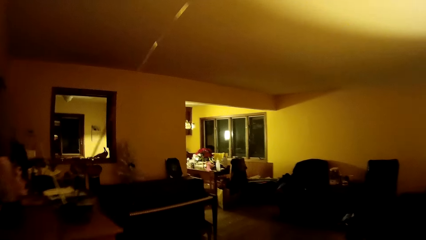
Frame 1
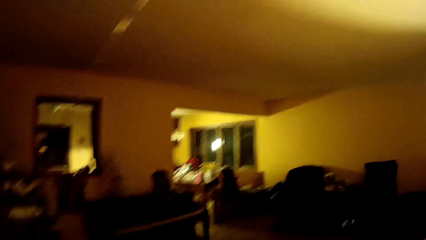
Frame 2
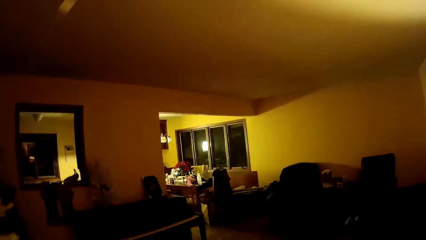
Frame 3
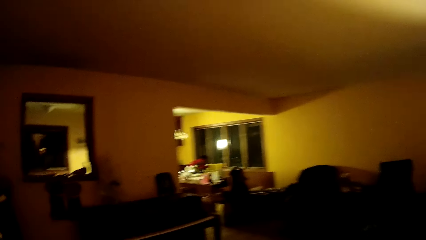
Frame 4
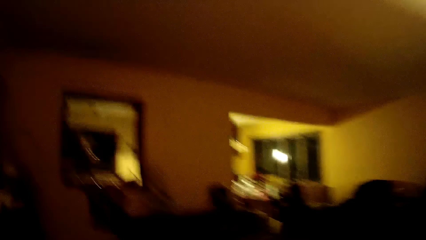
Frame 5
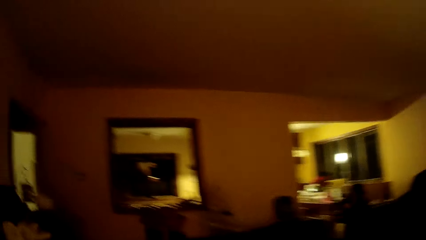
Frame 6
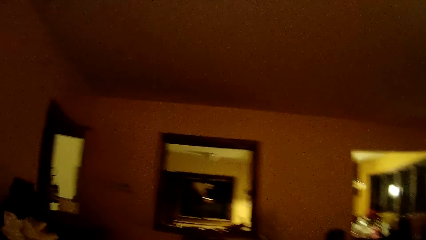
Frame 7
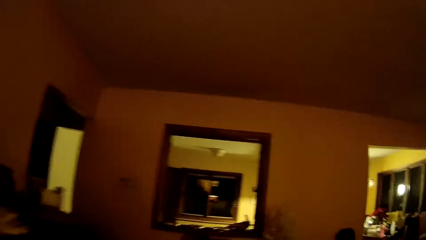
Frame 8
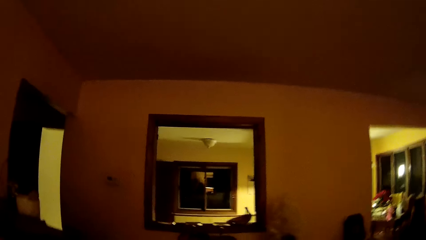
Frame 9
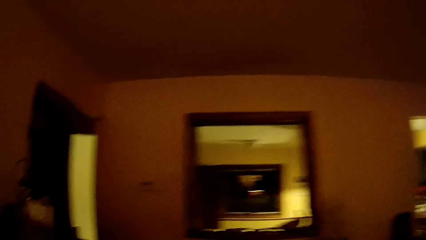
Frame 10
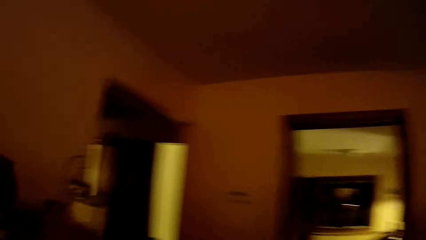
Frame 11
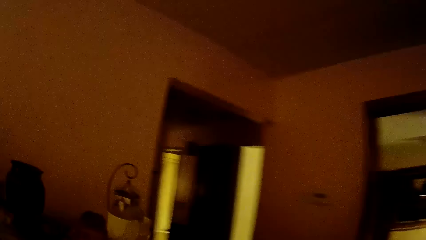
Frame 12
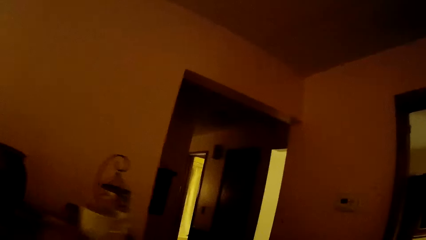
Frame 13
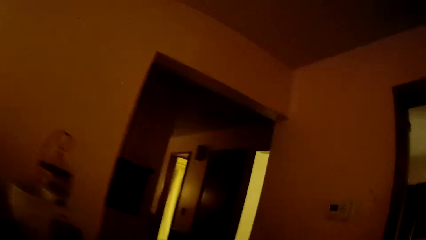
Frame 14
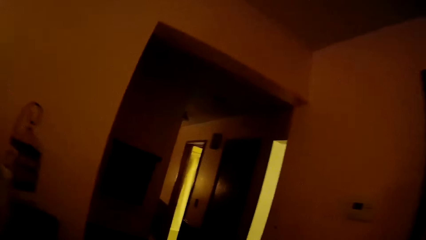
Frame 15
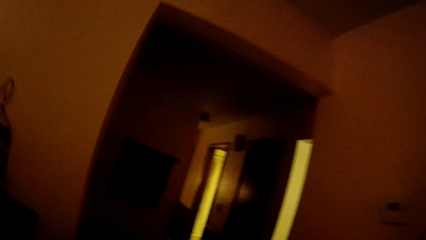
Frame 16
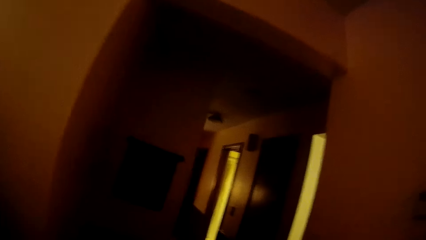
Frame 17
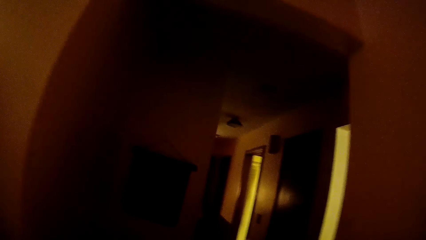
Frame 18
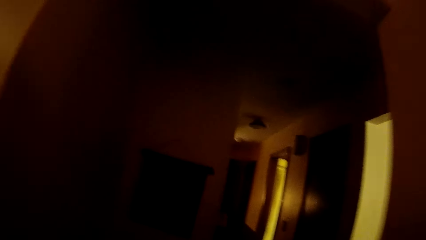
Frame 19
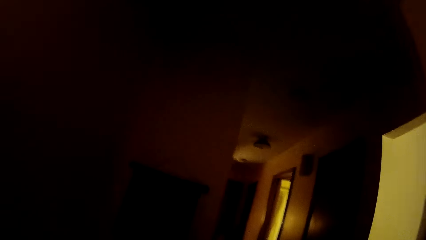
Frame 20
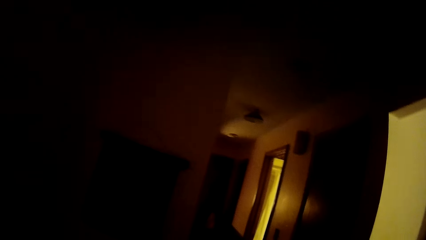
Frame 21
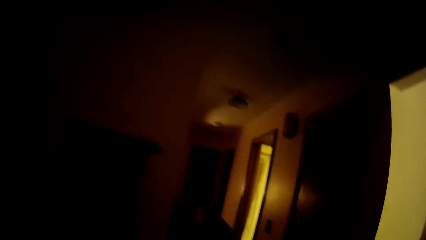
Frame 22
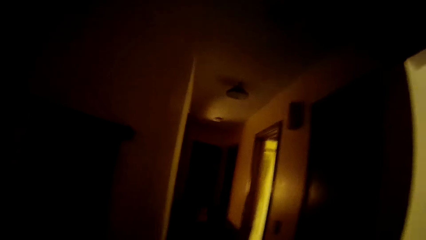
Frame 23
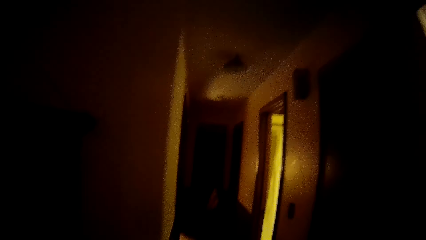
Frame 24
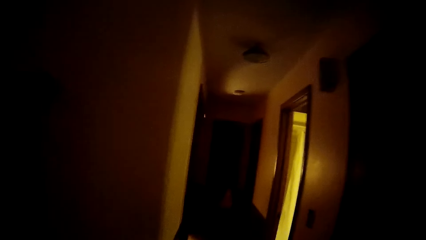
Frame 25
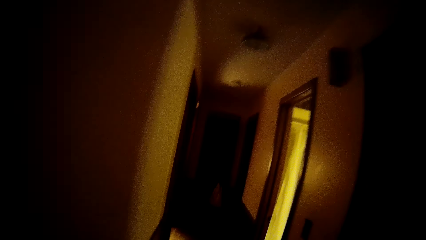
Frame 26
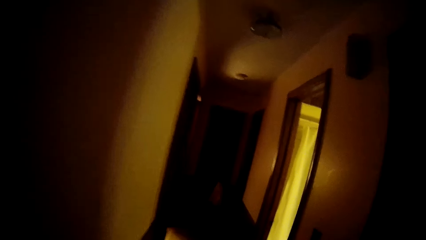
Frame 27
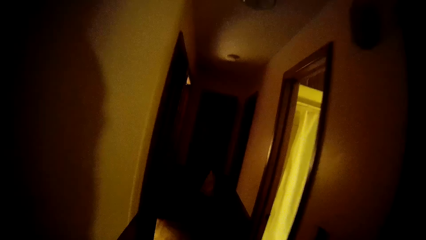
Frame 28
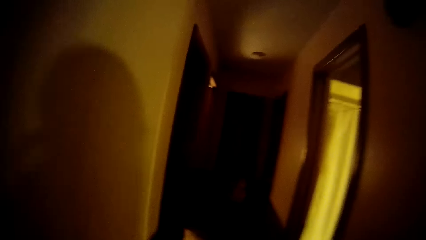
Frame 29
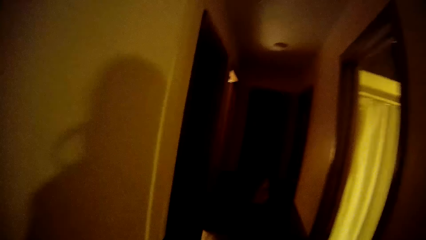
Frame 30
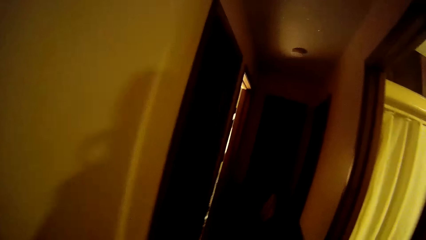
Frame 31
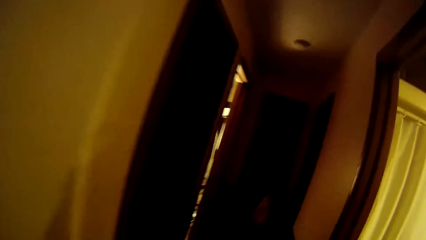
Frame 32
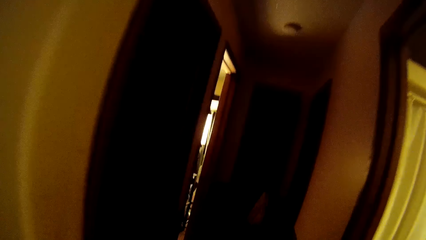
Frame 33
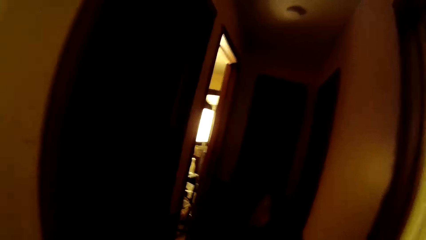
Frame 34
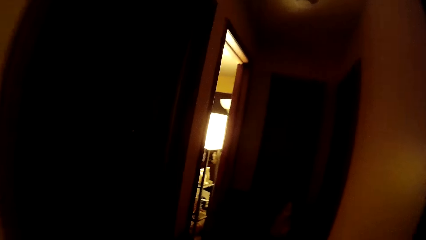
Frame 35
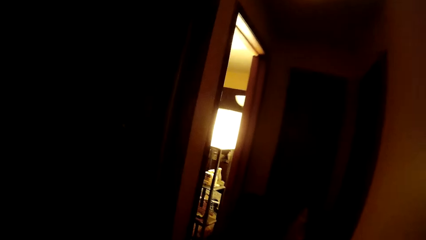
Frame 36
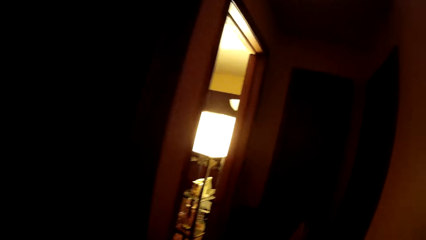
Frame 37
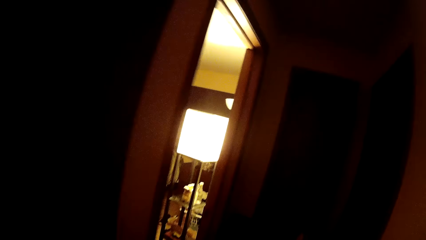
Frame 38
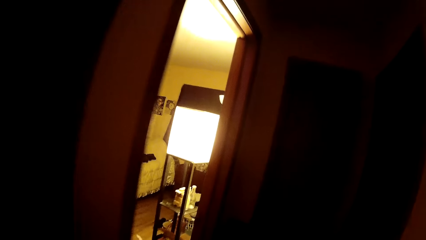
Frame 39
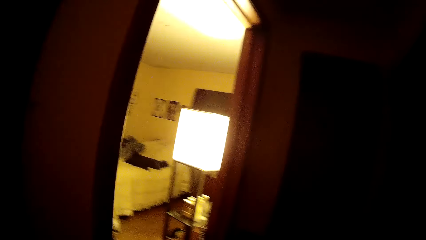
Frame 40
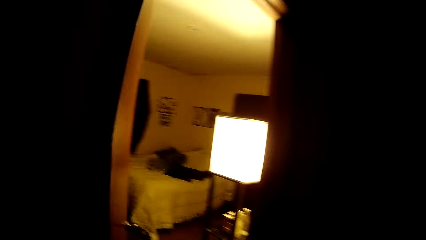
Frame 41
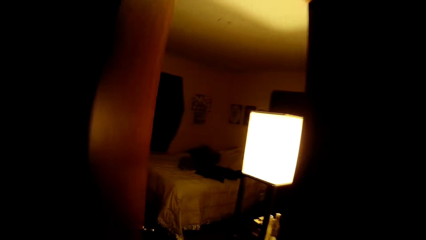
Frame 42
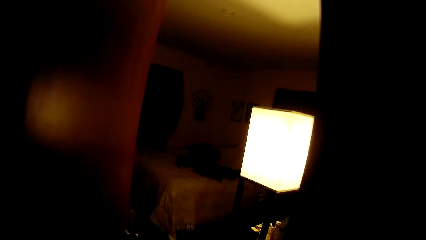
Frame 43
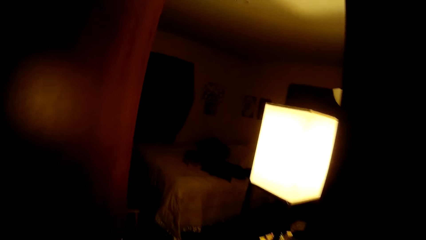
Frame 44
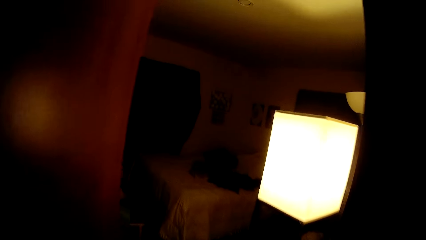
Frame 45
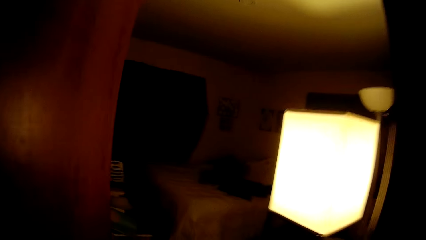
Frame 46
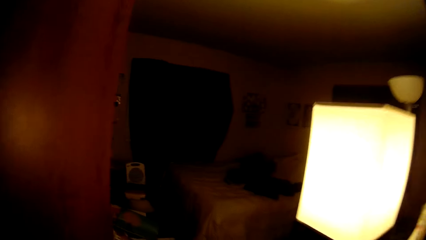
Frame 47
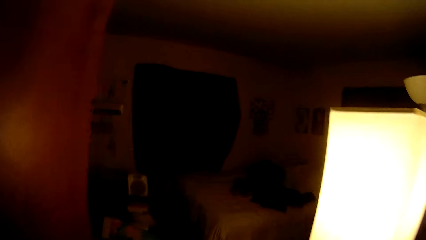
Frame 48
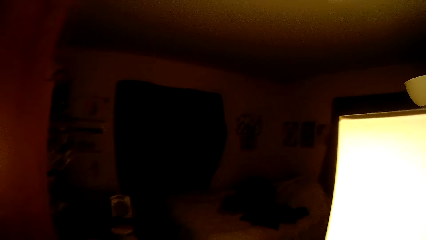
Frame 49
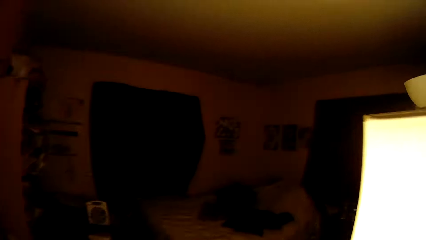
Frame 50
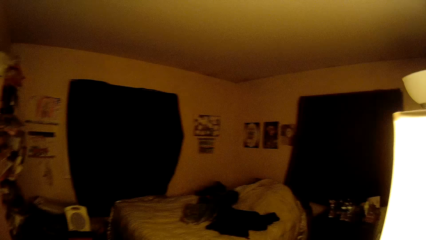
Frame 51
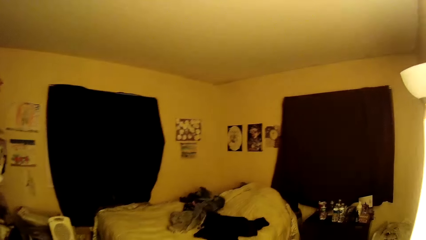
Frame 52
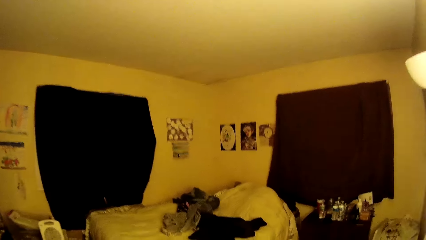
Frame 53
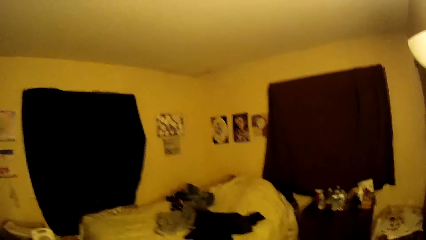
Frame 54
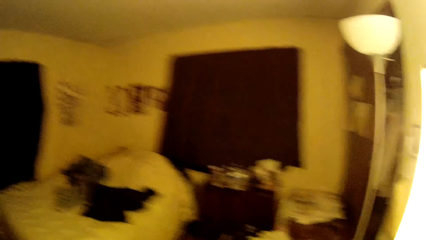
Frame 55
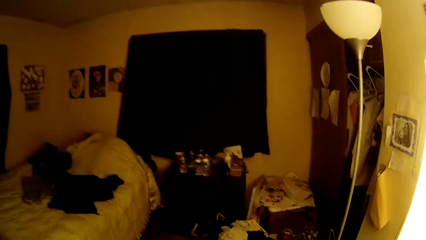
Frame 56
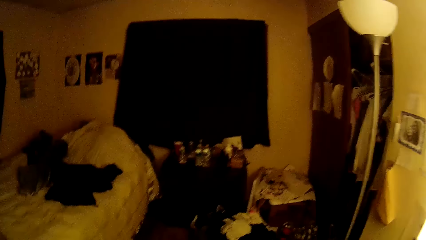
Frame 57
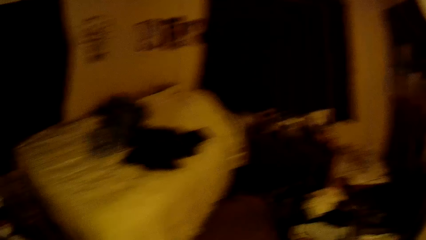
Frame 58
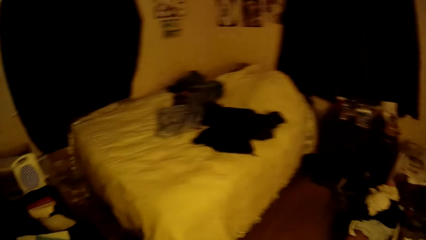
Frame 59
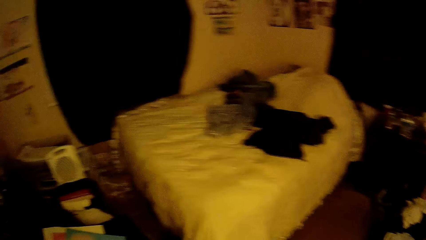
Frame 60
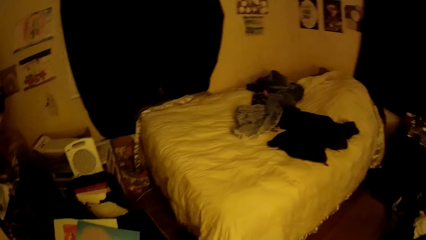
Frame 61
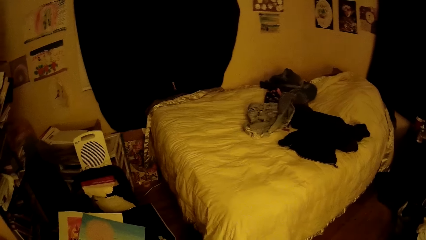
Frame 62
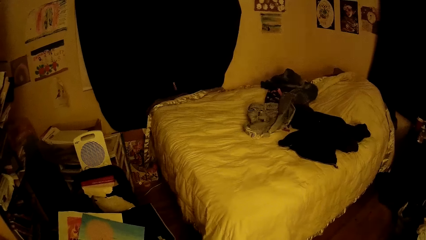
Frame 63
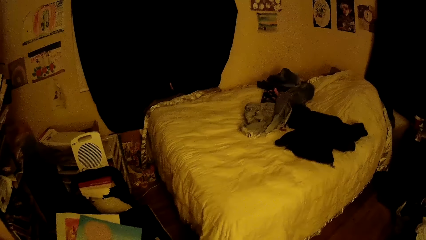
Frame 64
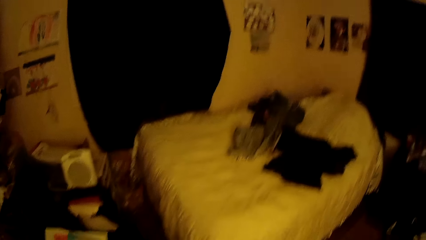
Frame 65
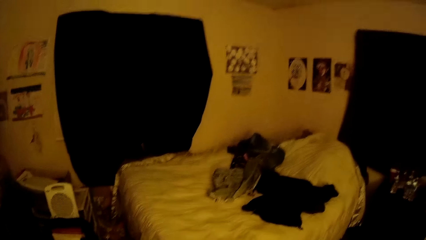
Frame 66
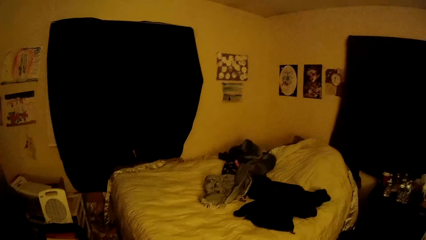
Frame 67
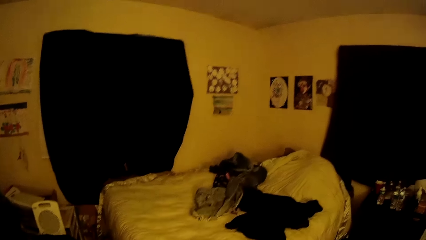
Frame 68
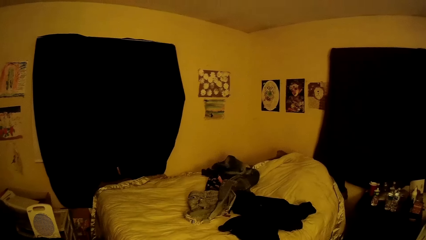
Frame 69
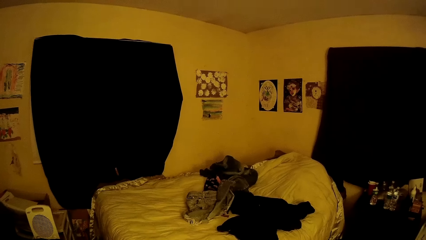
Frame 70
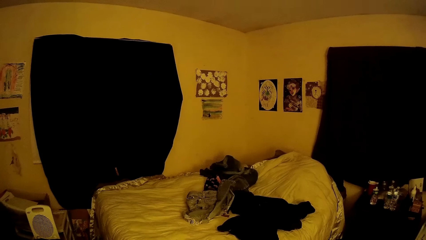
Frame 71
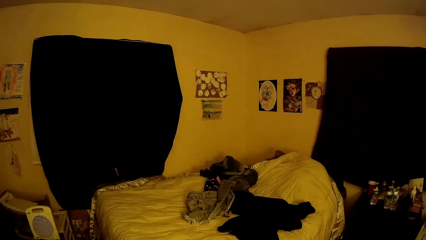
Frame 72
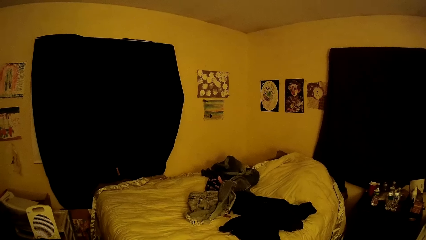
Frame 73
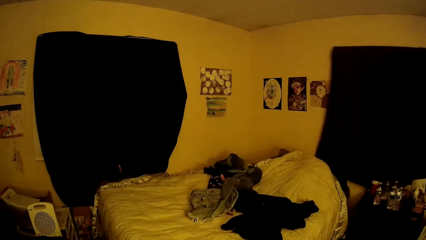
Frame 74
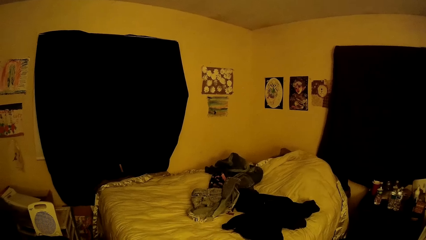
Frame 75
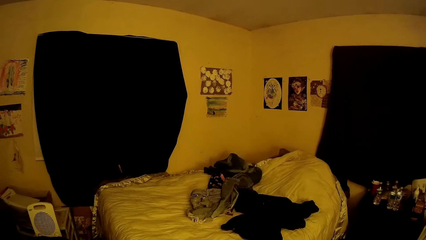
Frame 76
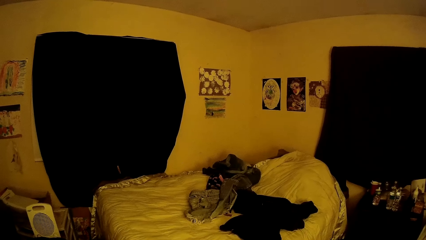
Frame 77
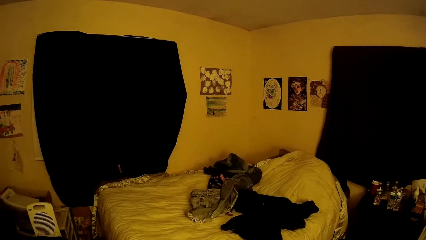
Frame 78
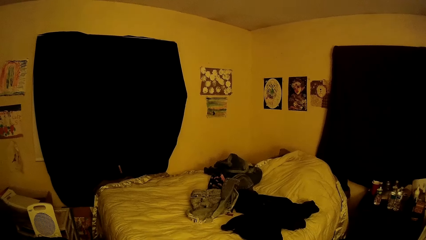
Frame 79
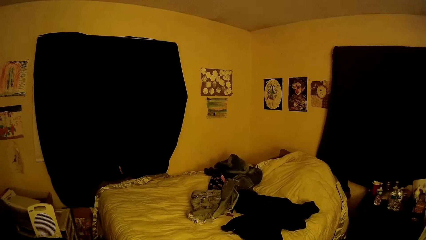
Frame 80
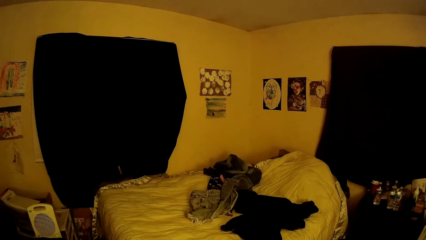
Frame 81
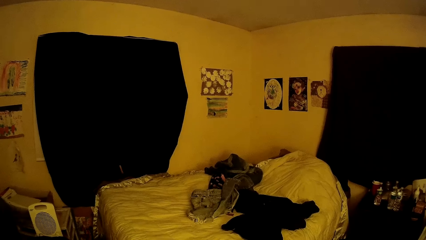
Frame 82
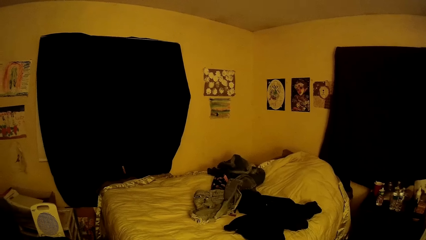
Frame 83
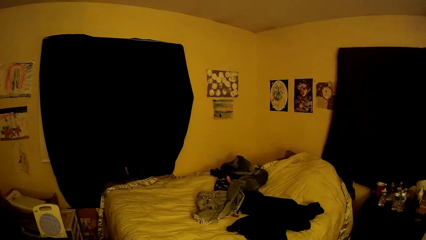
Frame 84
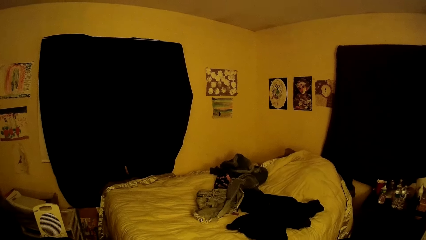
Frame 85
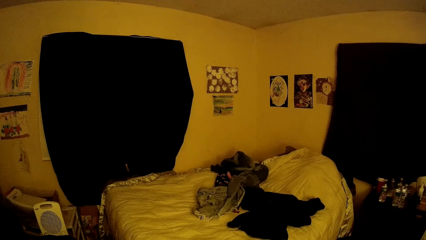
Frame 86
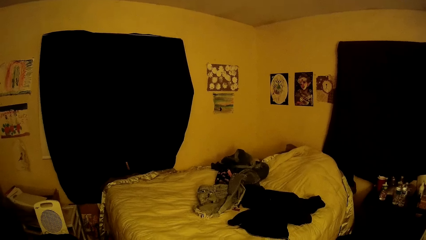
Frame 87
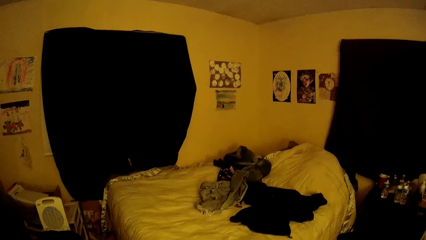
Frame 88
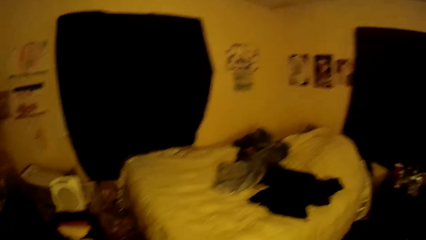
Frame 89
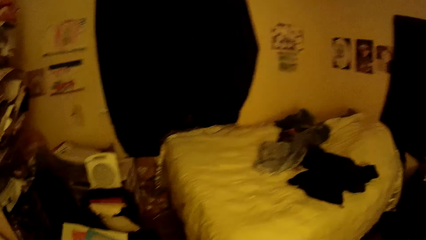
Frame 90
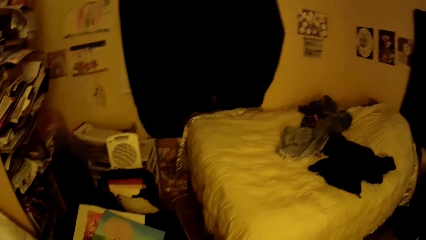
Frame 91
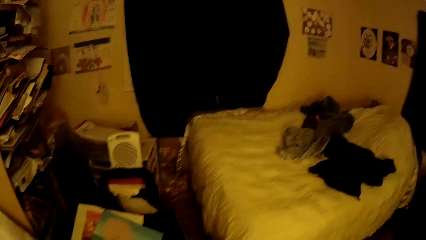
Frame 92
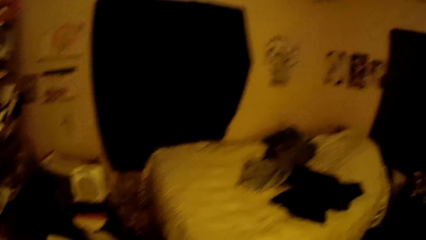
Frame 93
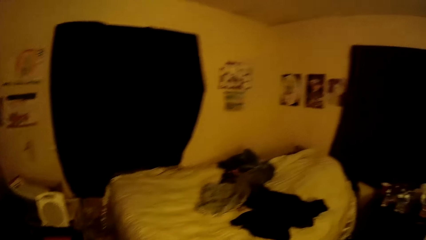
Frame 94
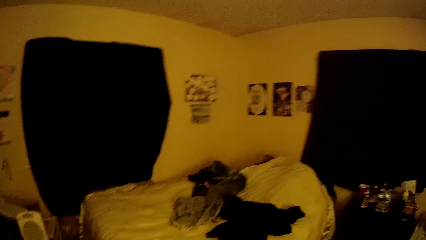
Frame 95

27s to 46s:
The camera wearer walks to a bedroom. They walk around the house. They switch on the light. They look around the room.
